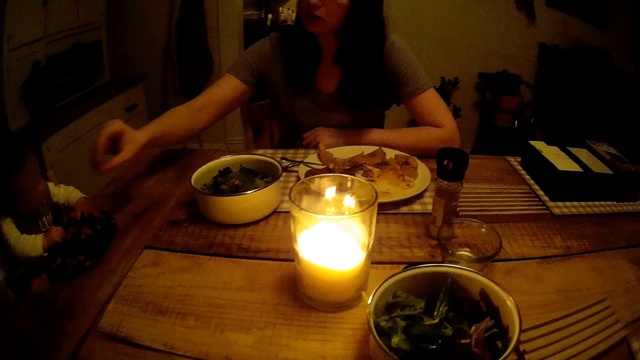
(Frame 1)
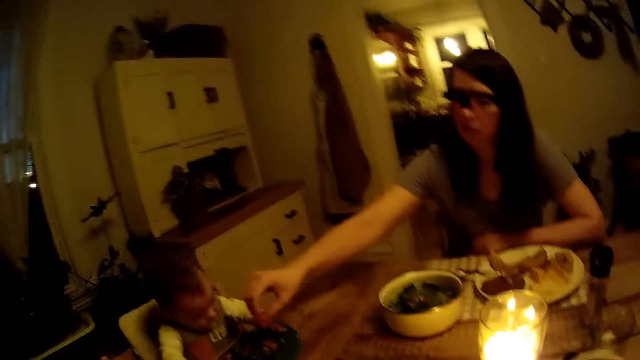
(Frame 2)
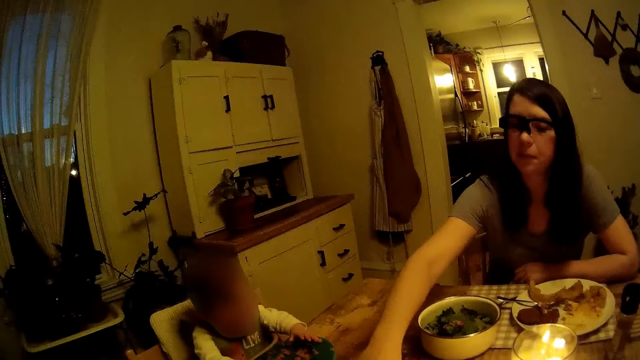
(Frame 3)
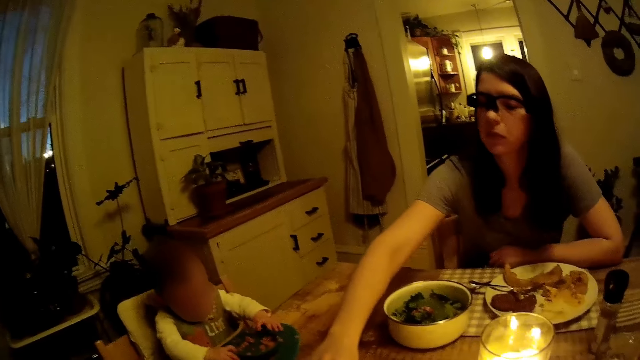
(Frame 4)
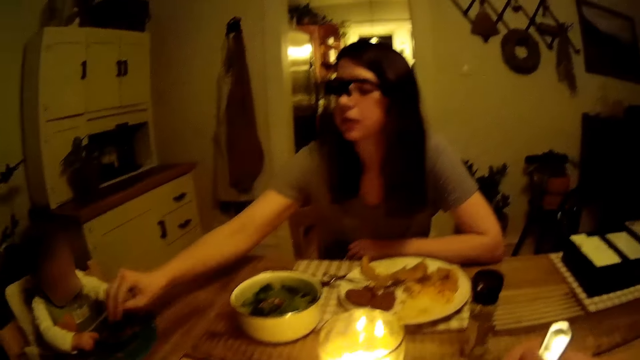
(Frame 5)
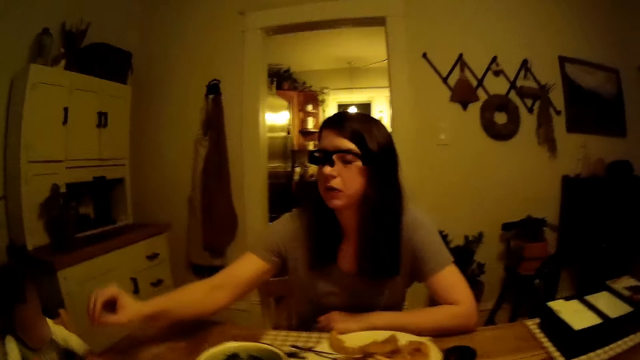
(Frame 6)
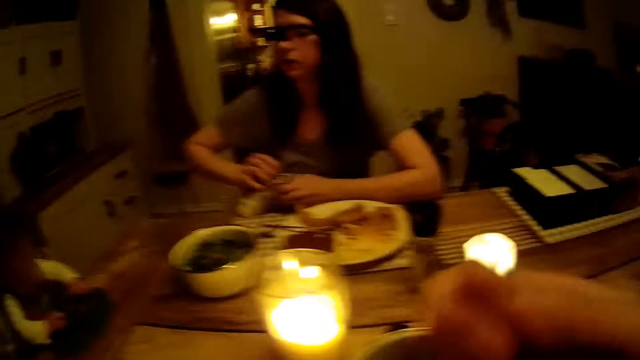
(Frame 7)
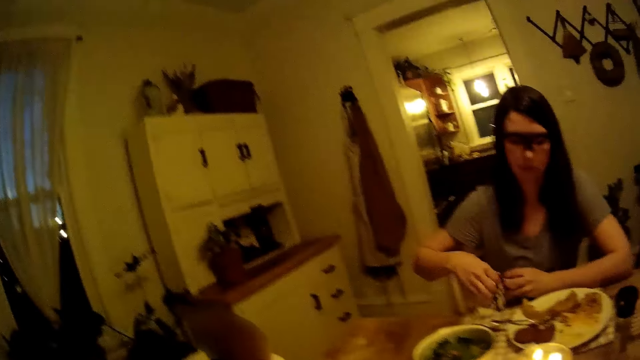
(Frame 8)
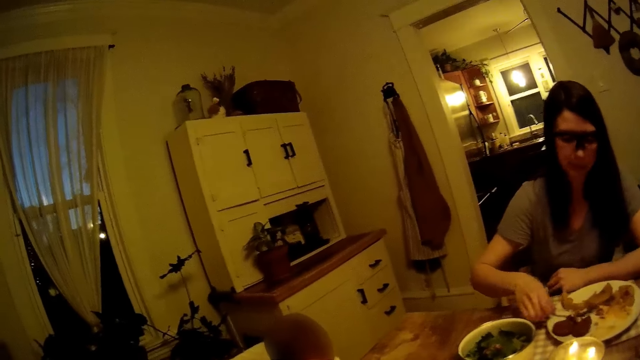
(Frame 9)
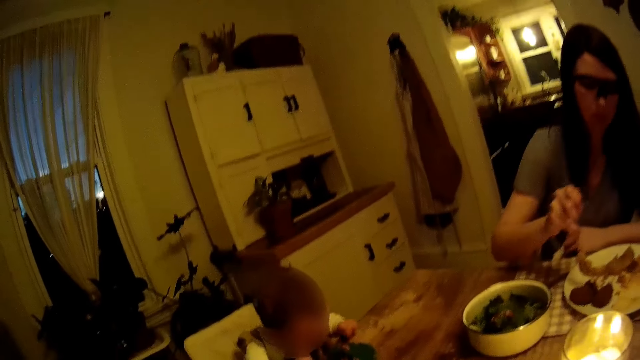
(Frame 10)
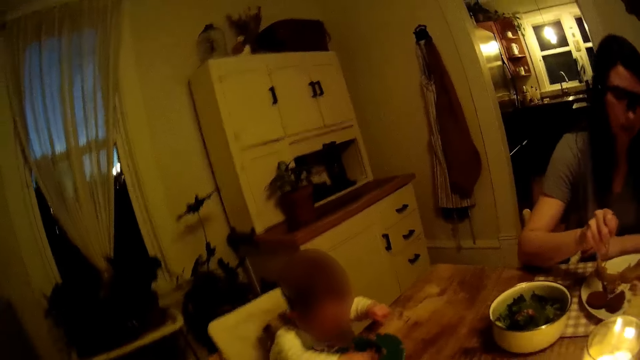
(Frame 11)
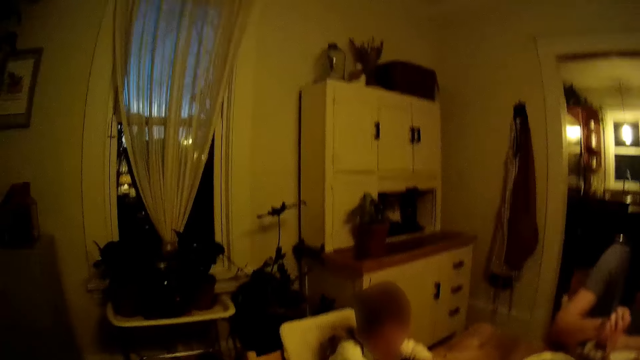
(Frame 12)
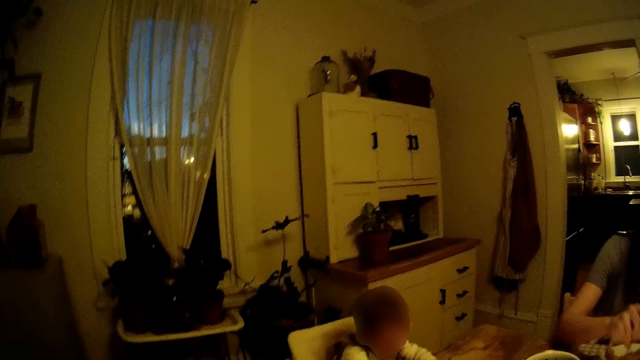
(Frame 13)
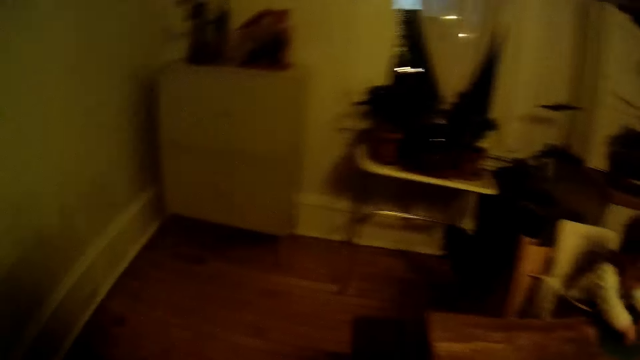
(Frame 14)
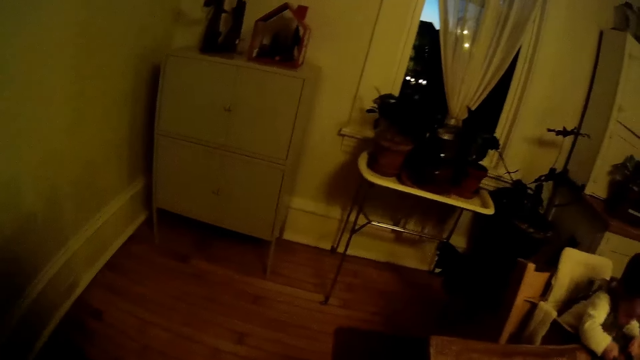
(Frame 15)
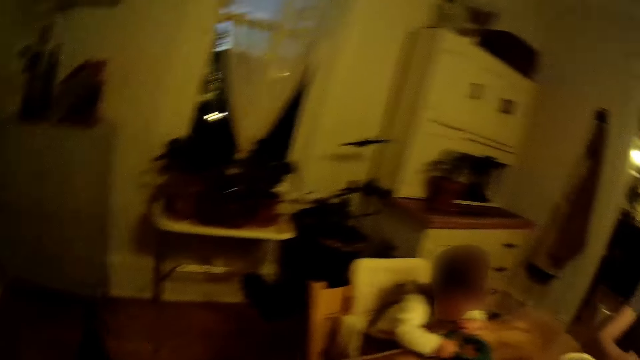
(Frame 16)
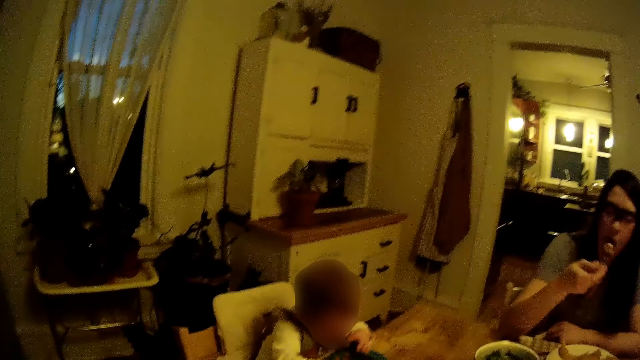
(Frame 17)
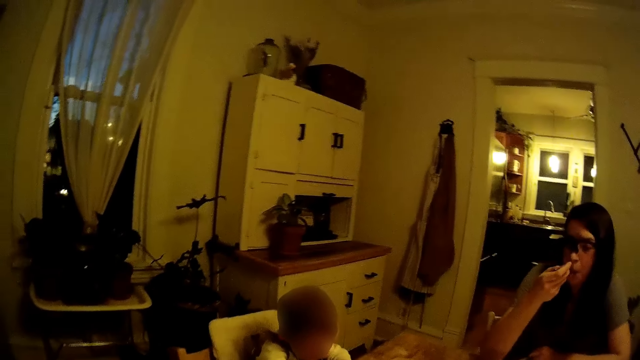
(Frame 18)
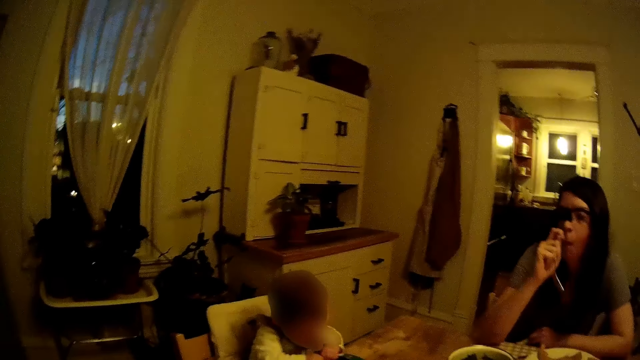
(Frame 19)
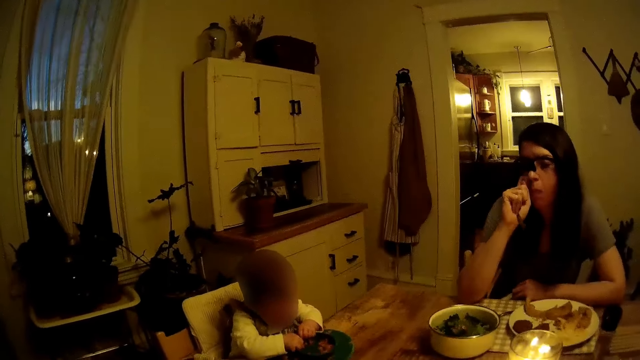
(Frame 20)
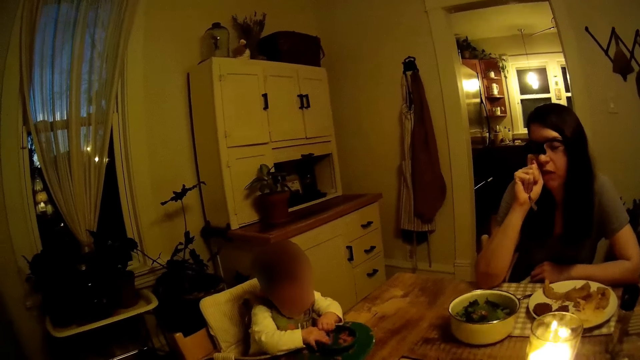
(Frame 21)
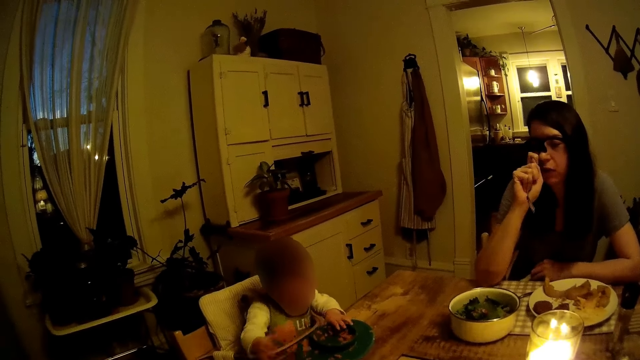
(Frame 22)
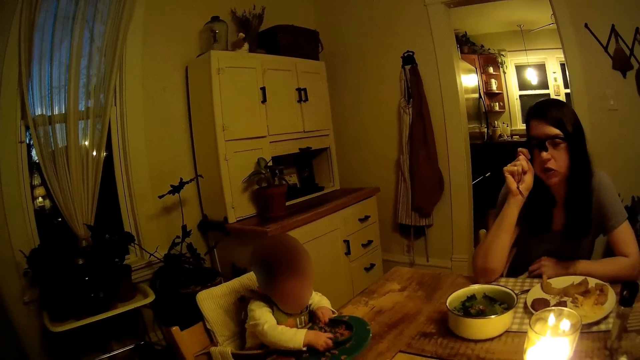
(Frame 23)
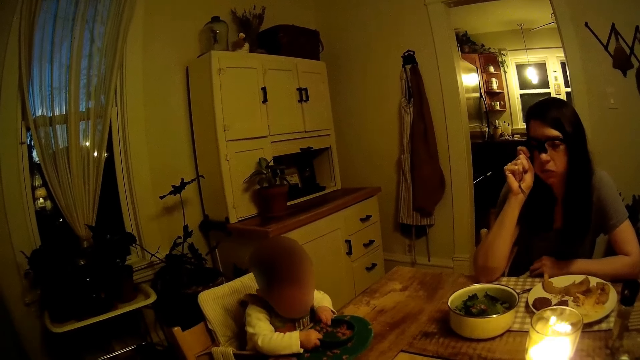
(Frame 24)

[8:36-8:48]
The woman drops a meal in the bowl of food on the table with her right hand. The camera wearer looks around the room. The woman drops the meal in the bowl of food with her right hand. The woman cleans her right hand with the cloth in her left hand. The woman picks the fork from the plate on the table with her right hand. The woman picks the meal from the plate on the table with the fork in her right hand. The woman puts the meal in her mouth with the fork in her right hand.

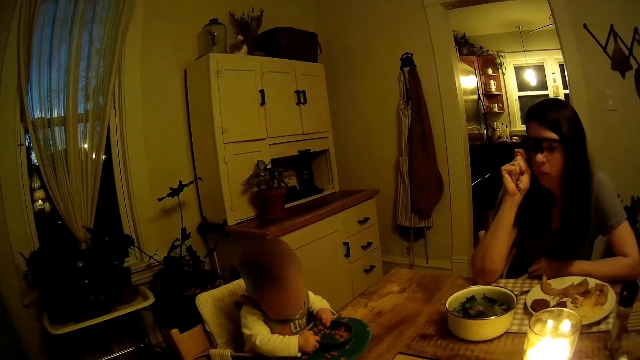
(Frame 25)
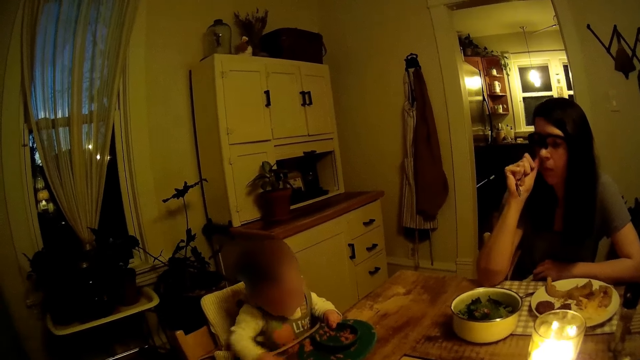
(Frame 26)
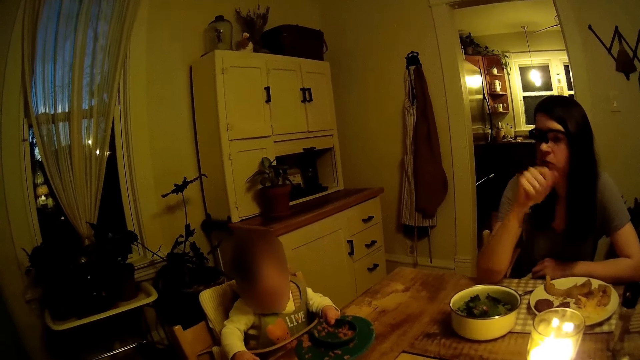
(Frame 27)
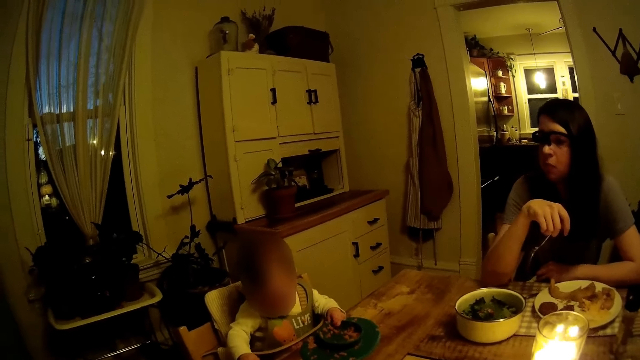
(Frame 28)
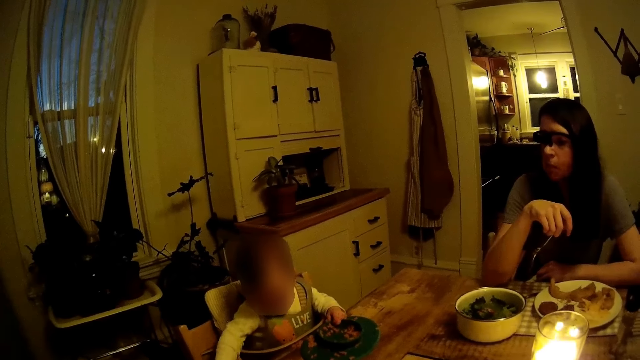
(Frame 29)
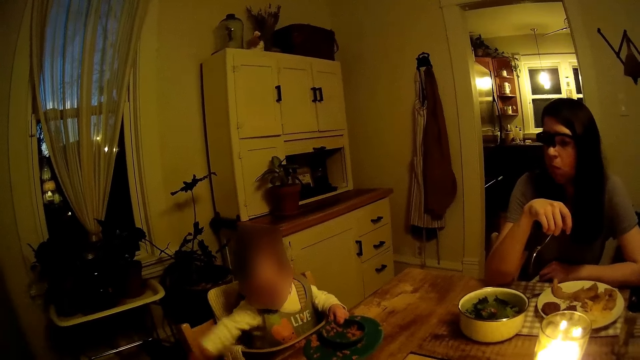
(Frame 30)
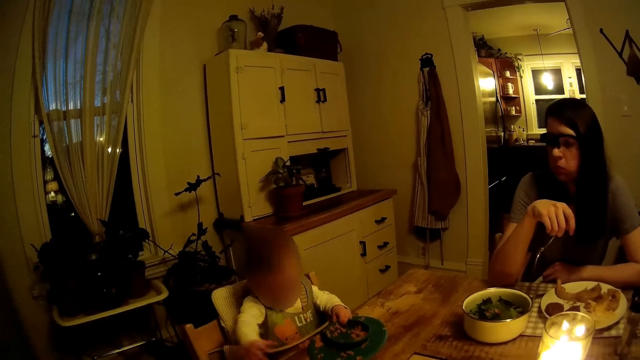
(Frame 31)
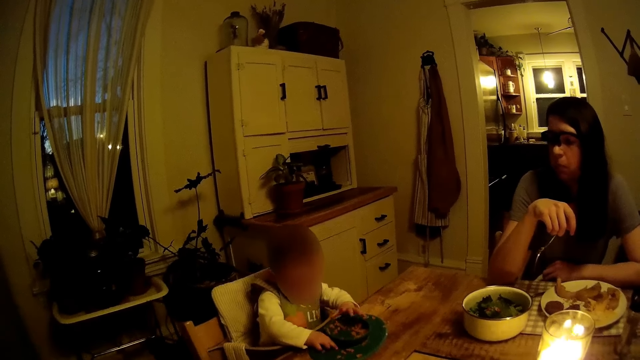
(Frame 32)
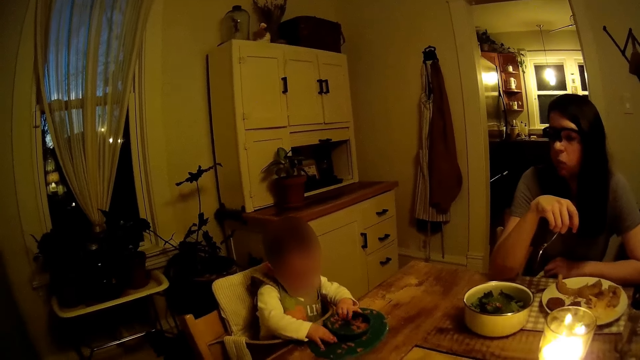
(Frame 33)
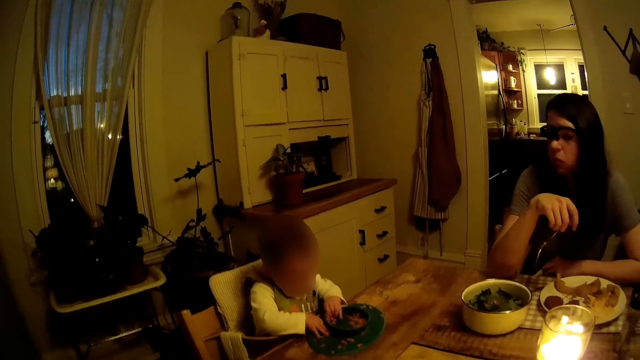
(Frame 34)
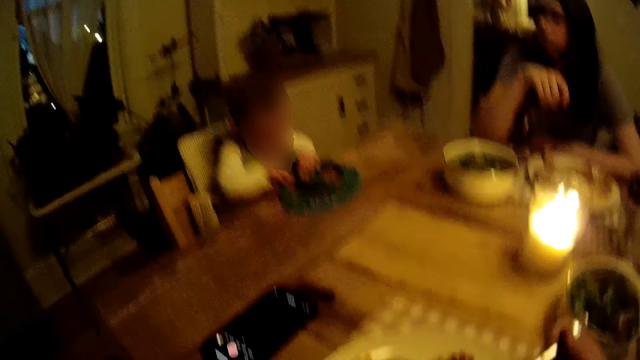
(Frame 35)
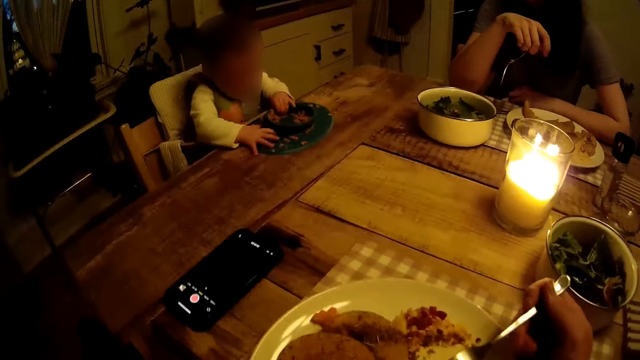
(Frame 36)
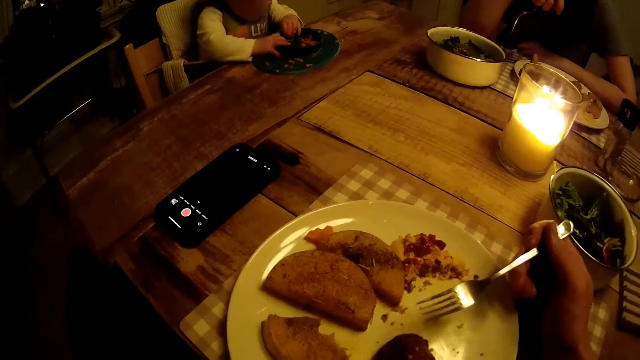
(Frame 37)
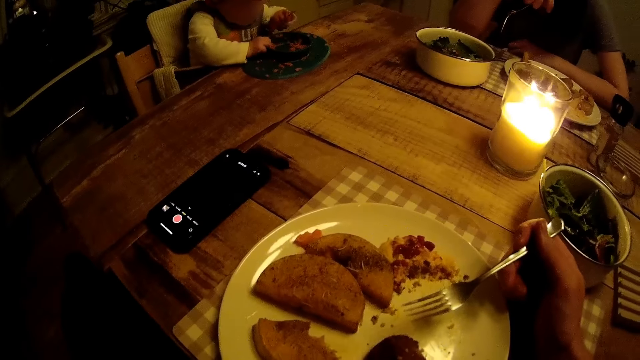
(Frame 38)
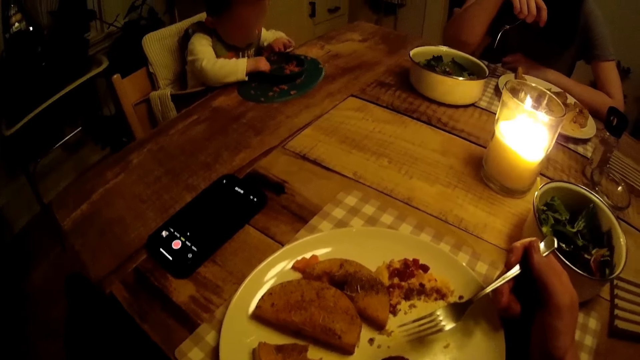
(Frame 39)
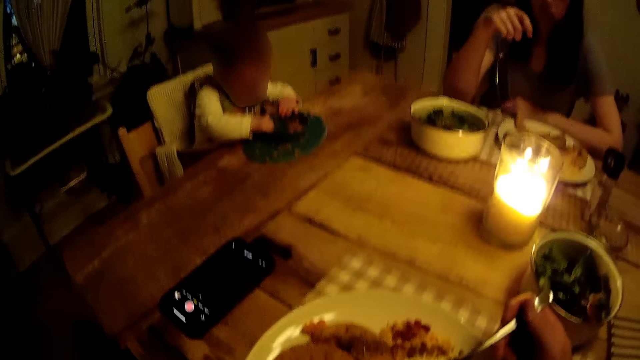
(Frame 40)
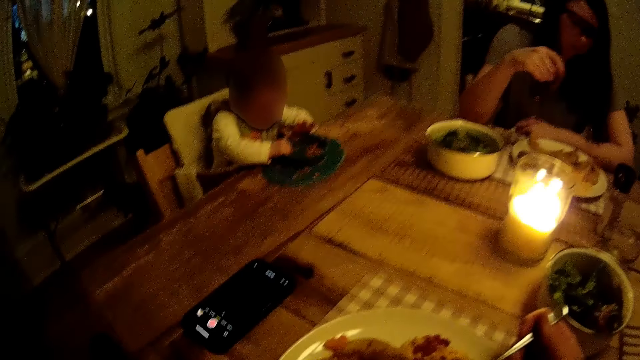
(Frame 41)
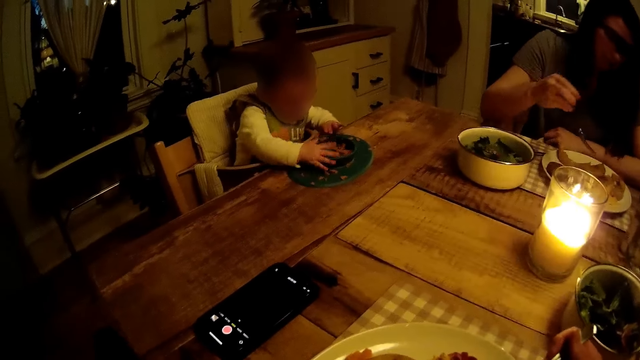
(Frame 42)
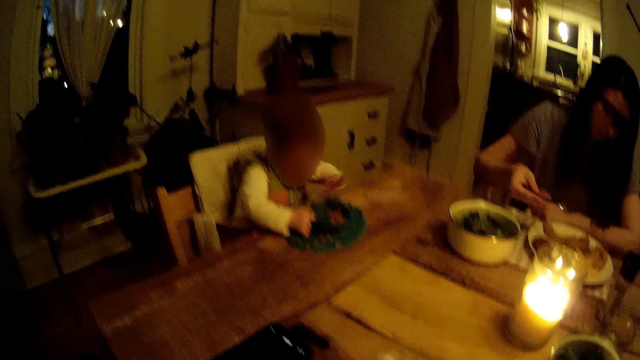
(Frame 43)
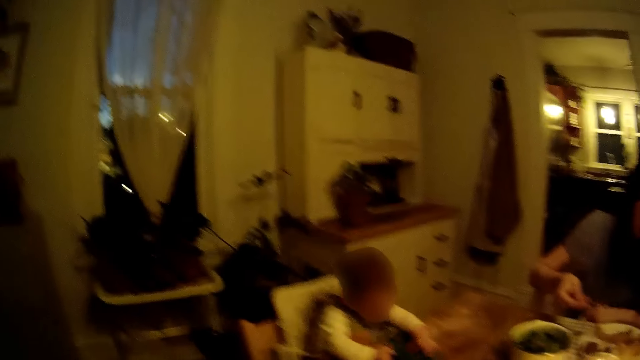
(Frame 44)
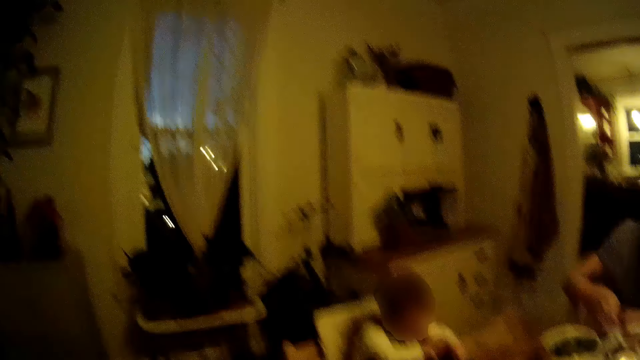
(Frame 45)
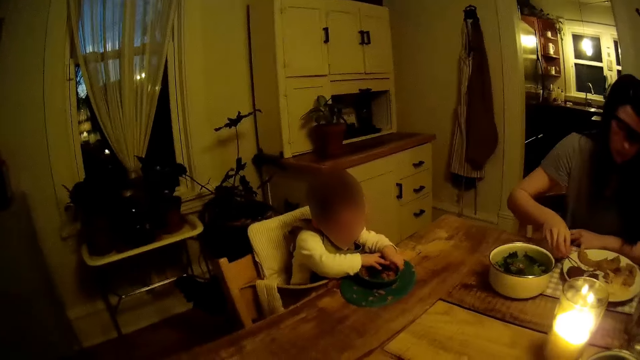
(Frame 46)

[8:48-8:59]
The camera wearer looks around the room. The baby plays with the bowl of food on the table with both hands. The camera wearer holds the fork. They interact with a woman. They hold the fork again. The woman places the fork on the plate on the table with her right hand.
